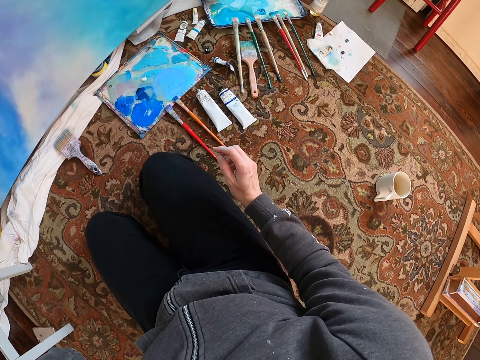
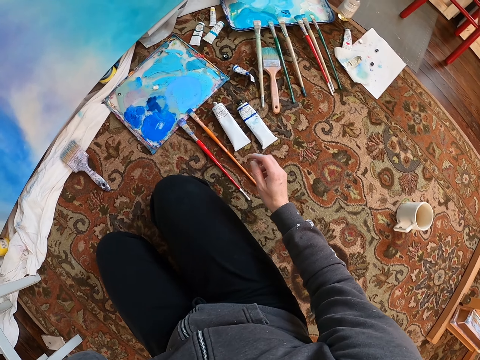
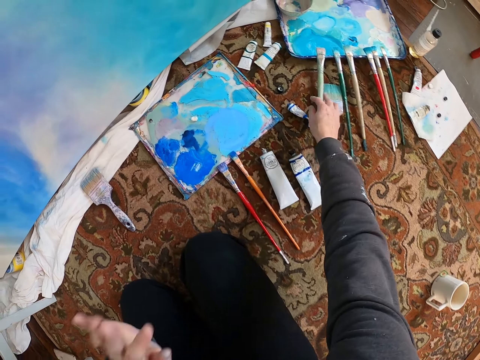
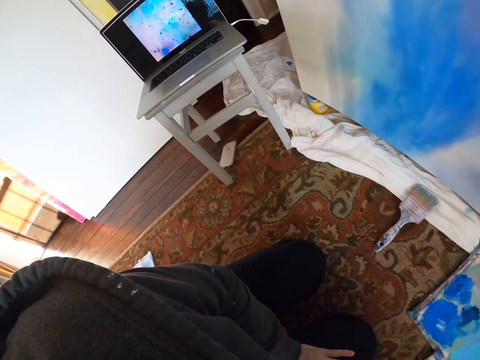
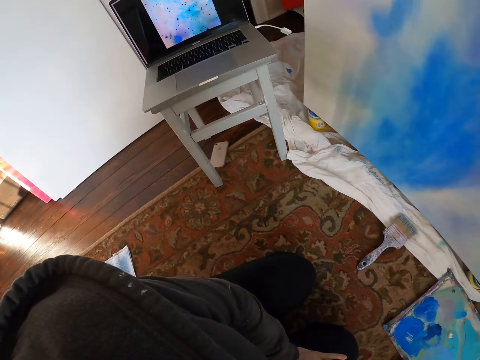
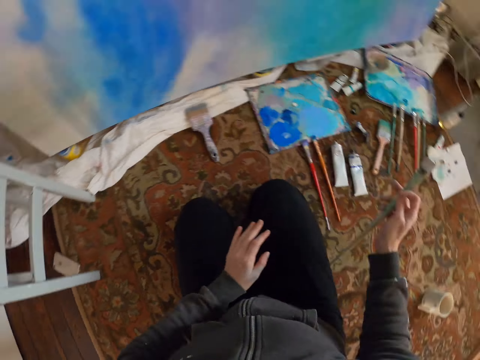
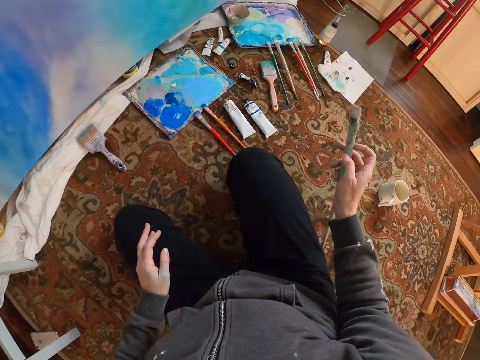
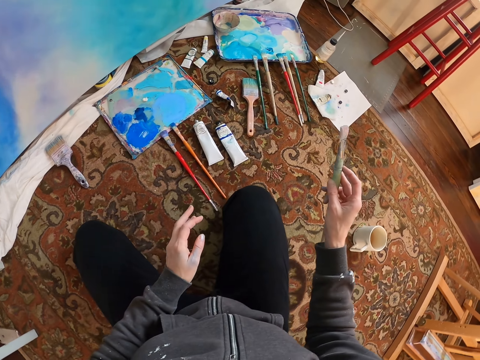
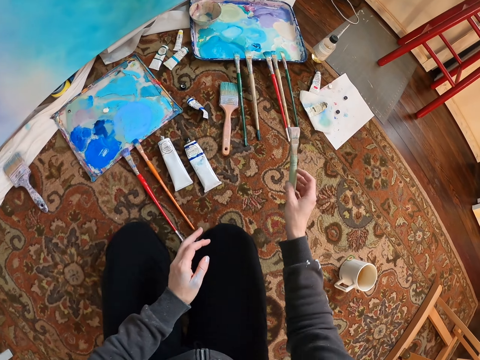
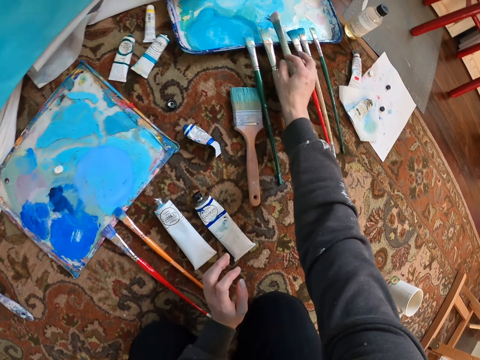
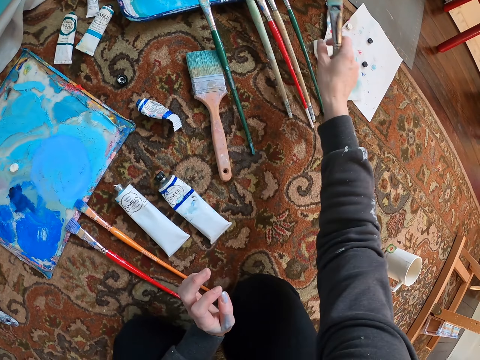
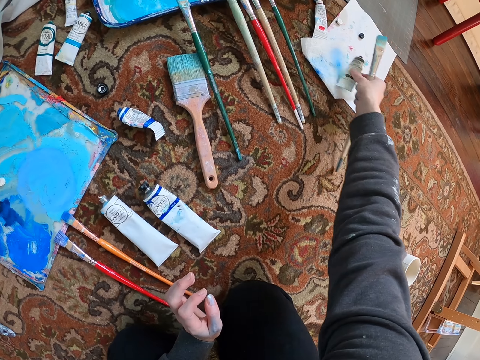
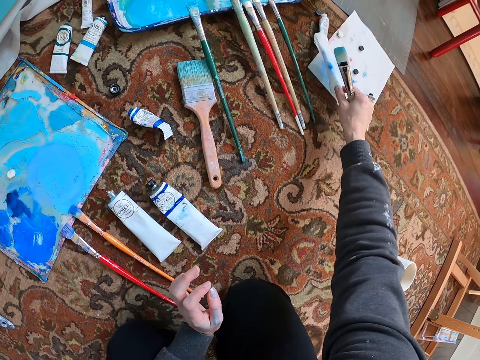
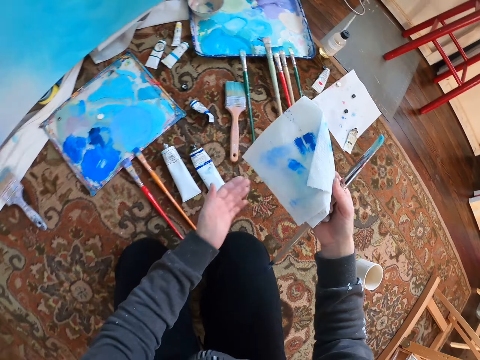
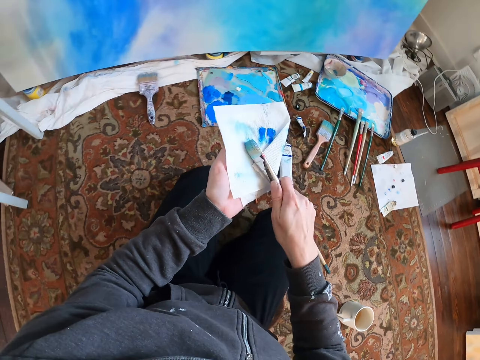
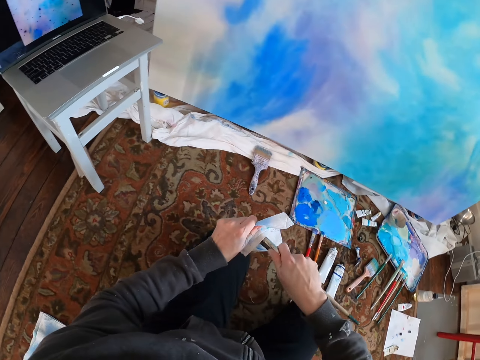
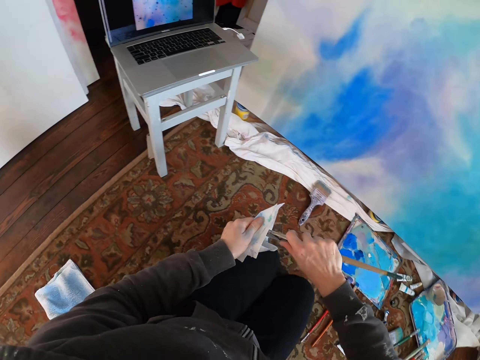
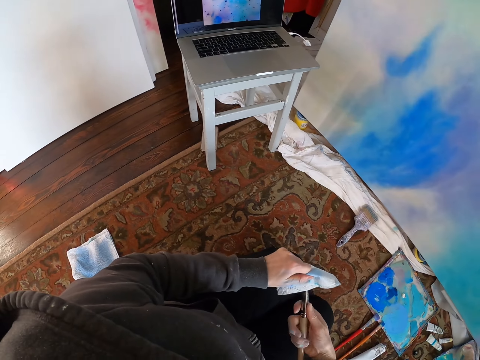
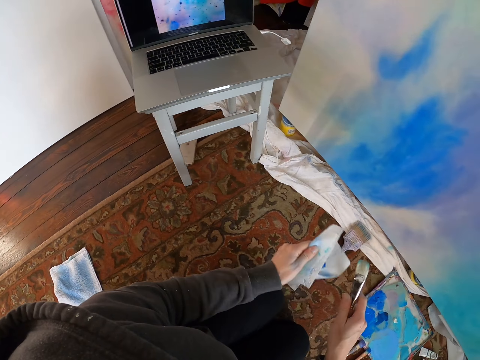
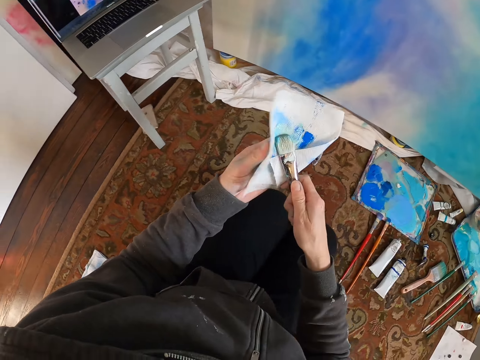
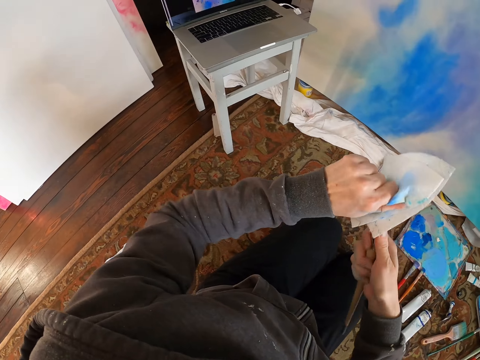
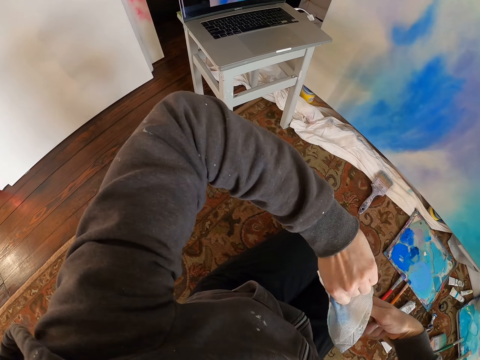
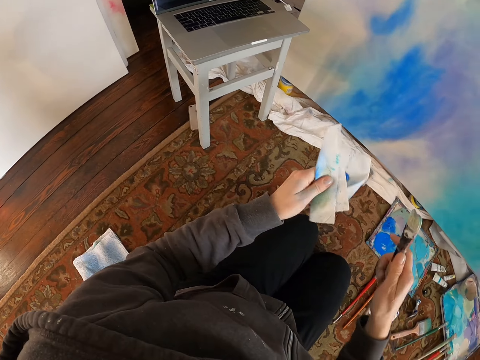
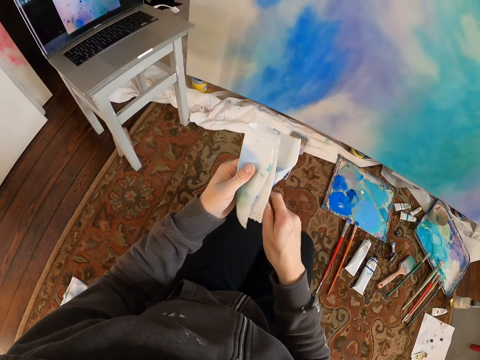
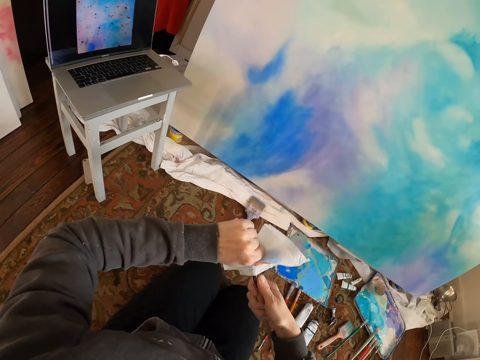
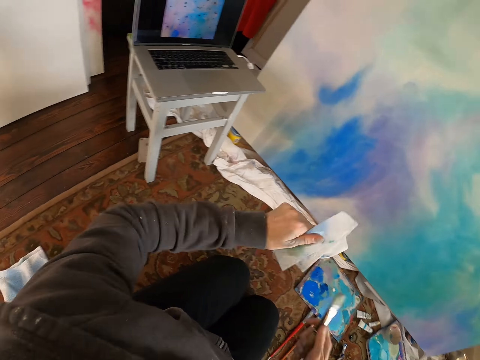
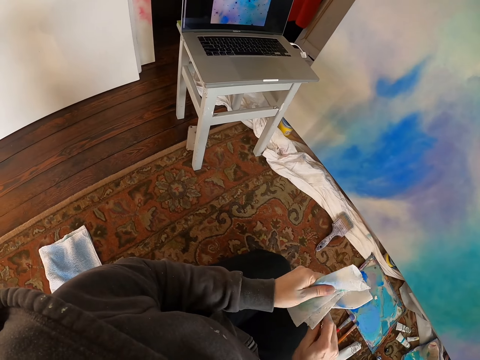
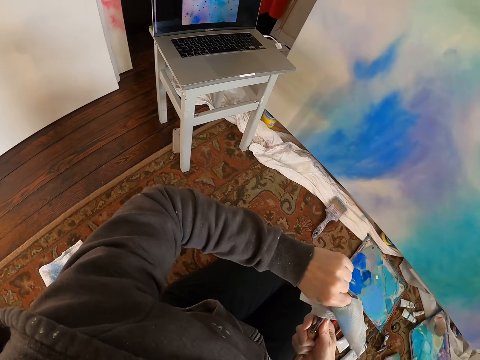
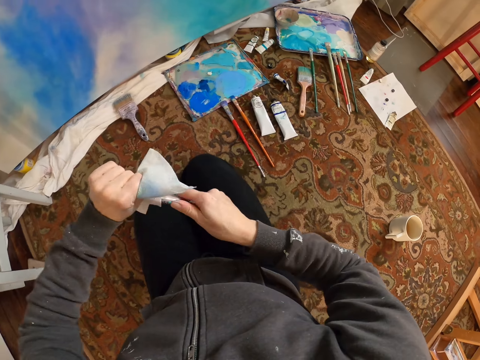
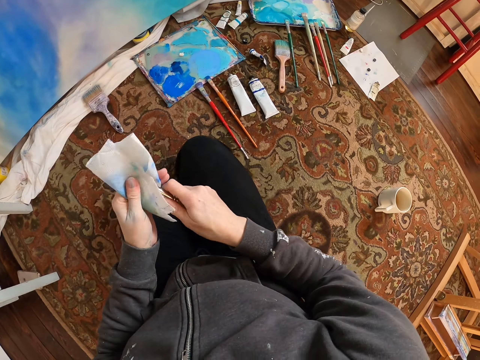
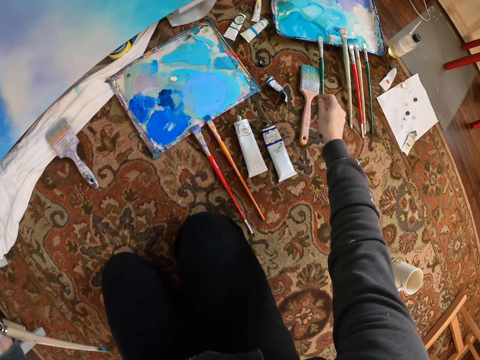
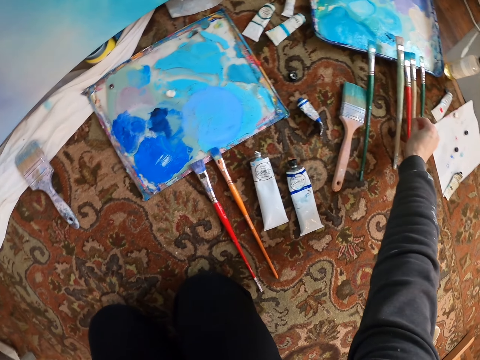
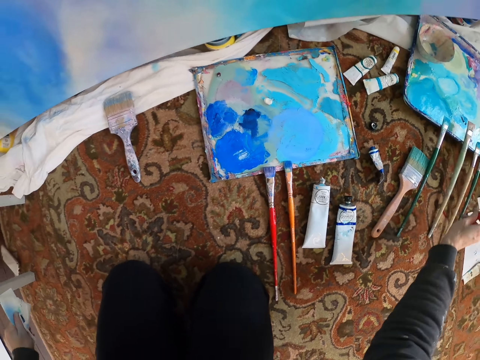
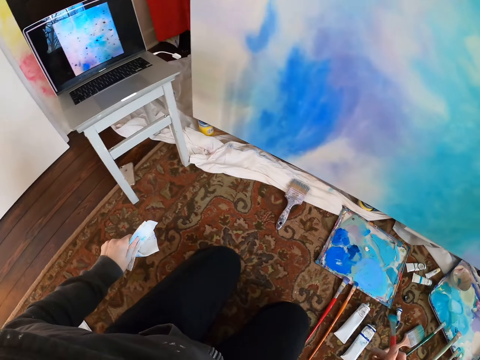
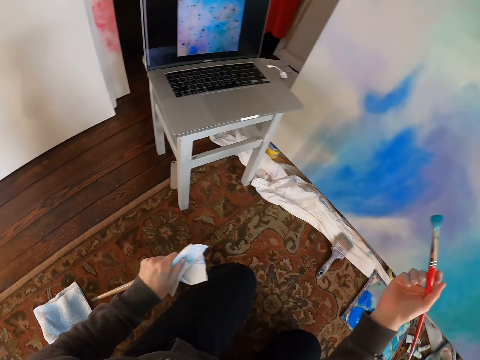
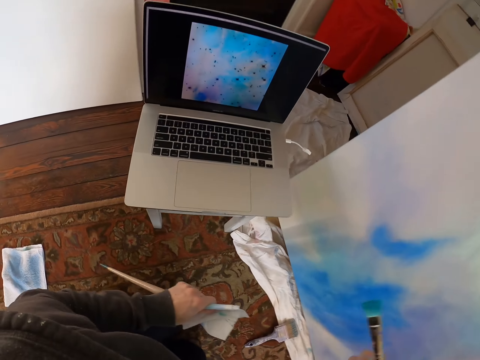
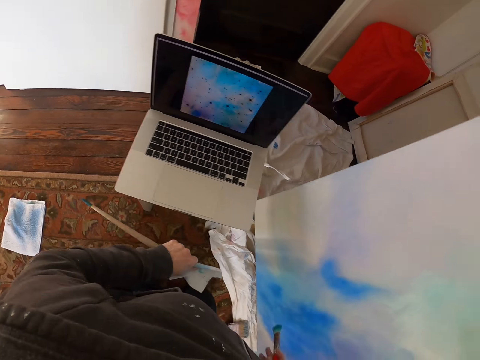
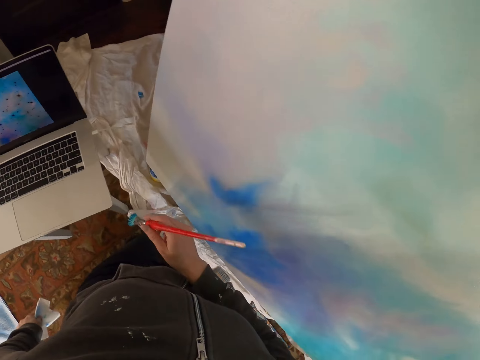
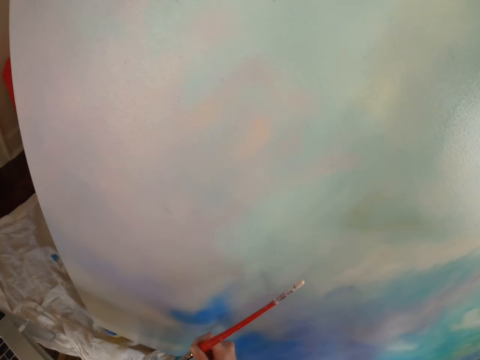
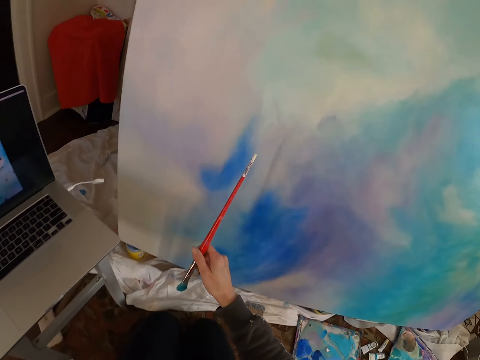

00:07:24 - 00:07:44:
The camera wearer touches the camera. They pick up a painting brush. They pick up the towel. They wipe the brush with the towel. They pick up the brush from the floor.

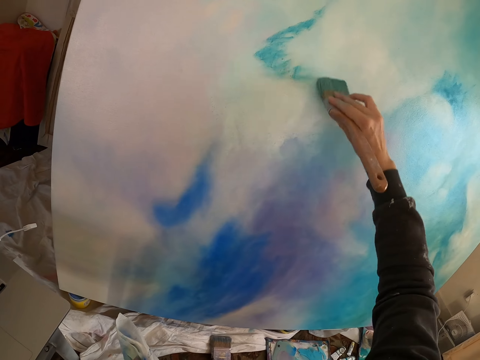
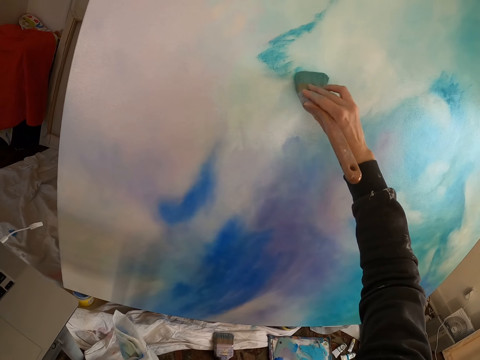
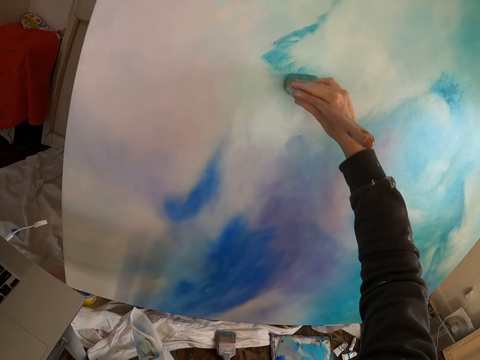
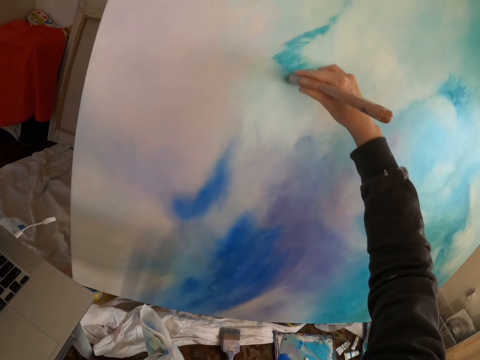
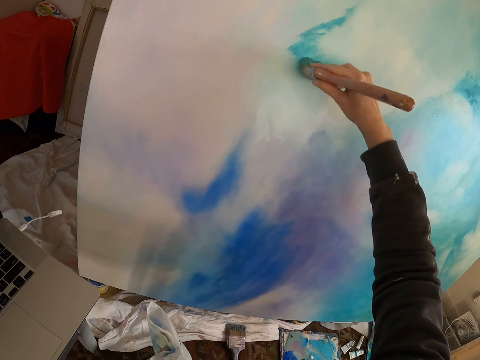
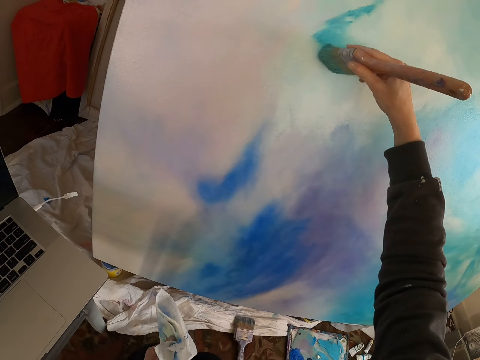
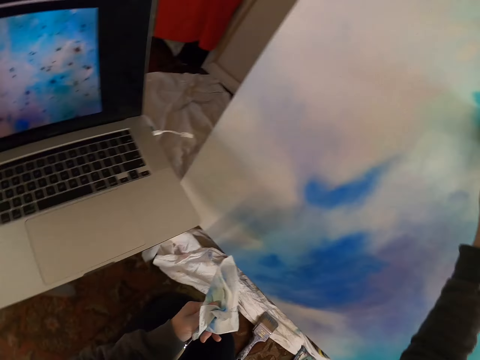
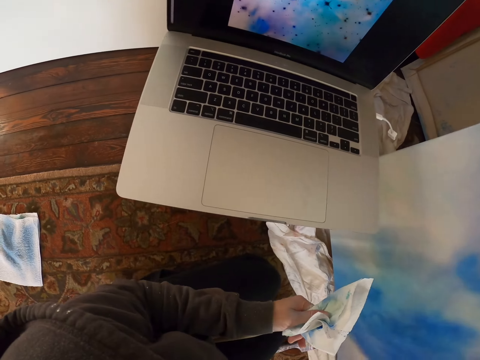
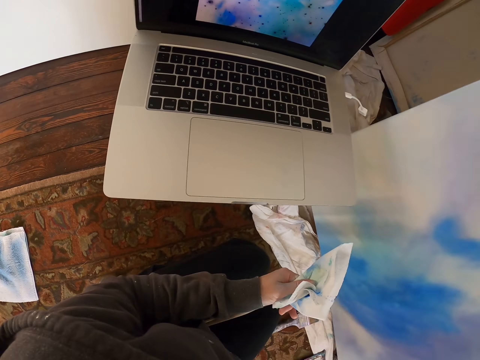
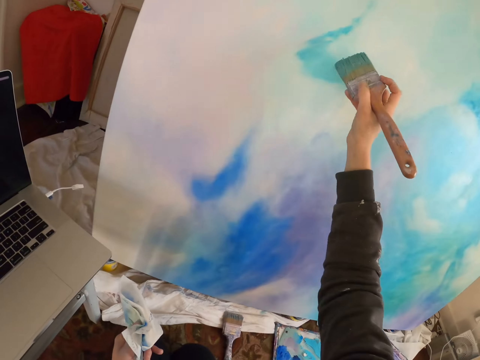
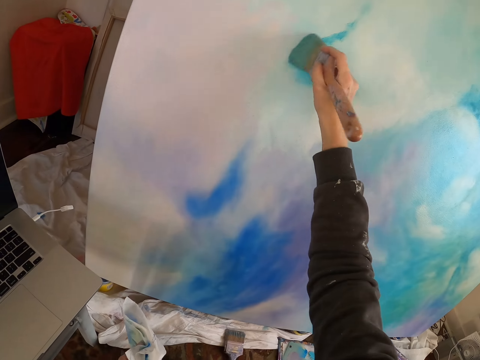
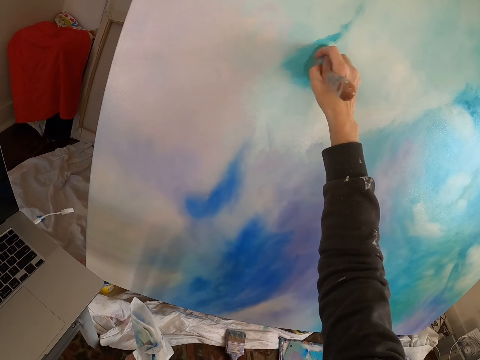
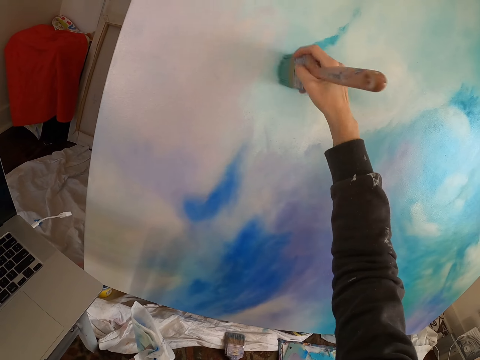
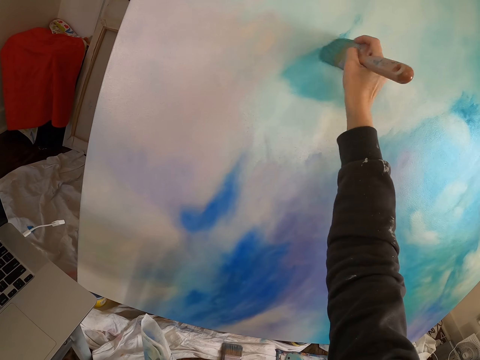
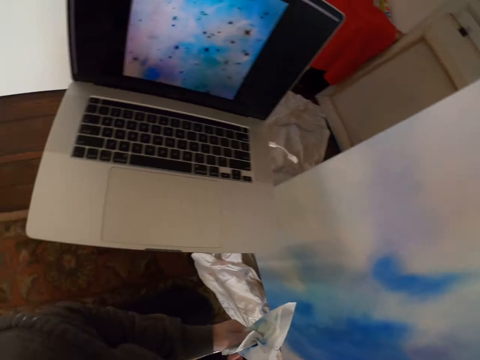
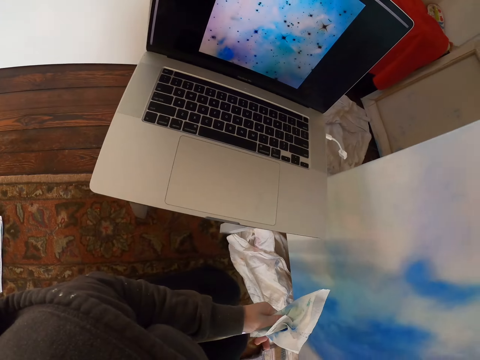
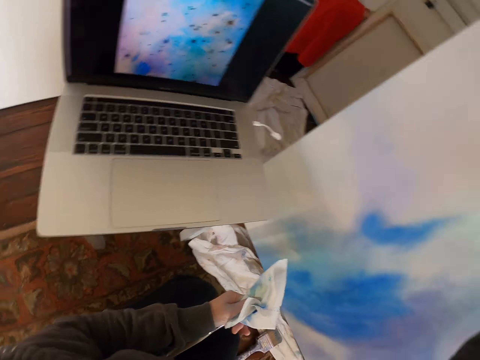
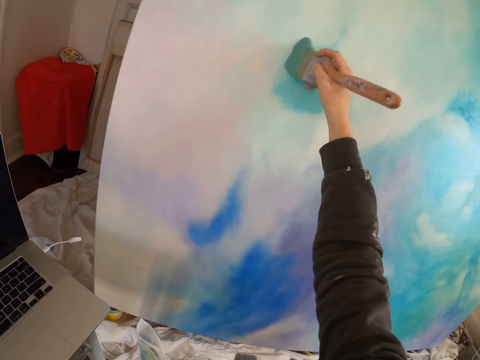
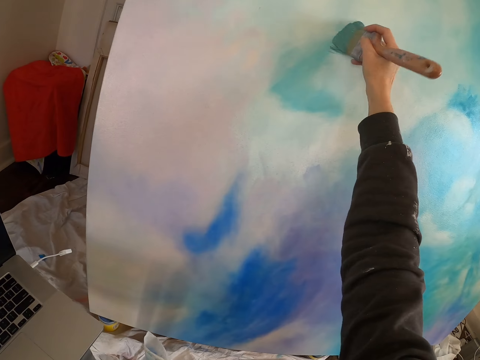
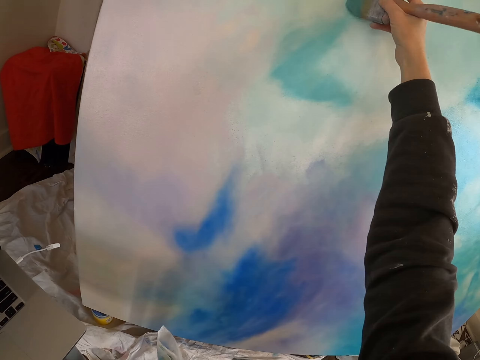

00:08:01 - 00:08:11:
The camera wearer paints the painting with the brush.
